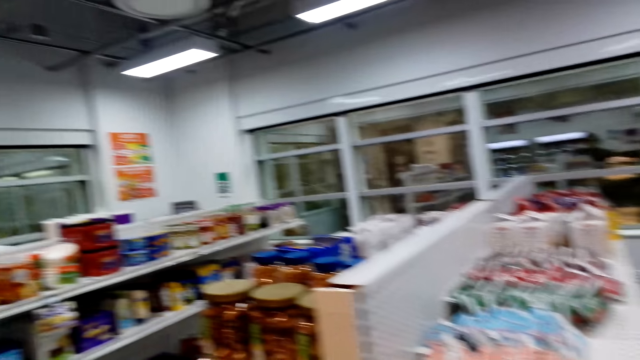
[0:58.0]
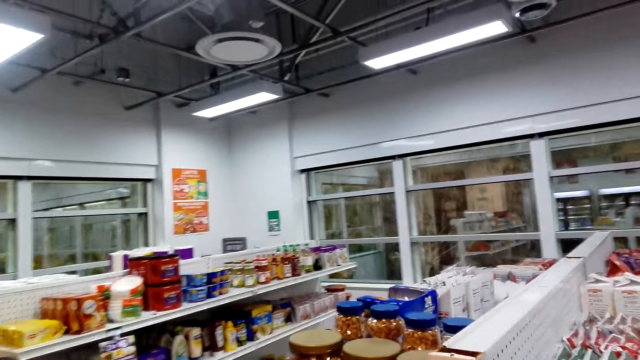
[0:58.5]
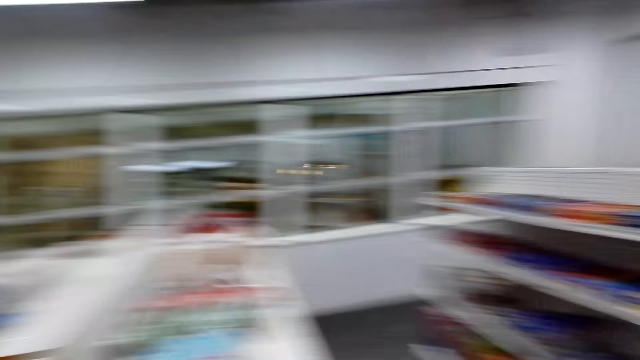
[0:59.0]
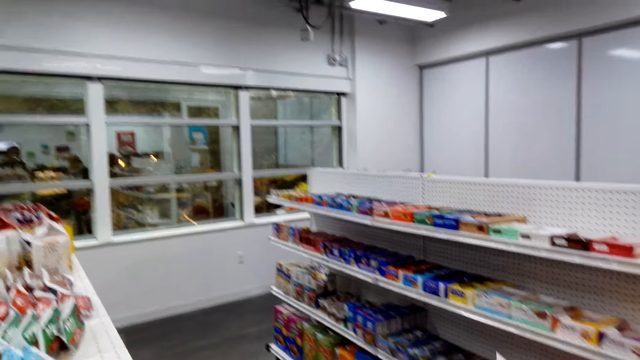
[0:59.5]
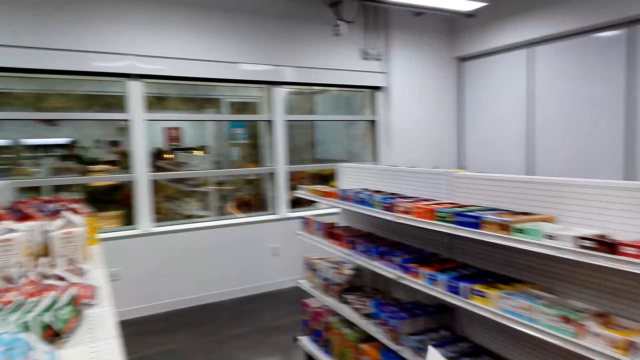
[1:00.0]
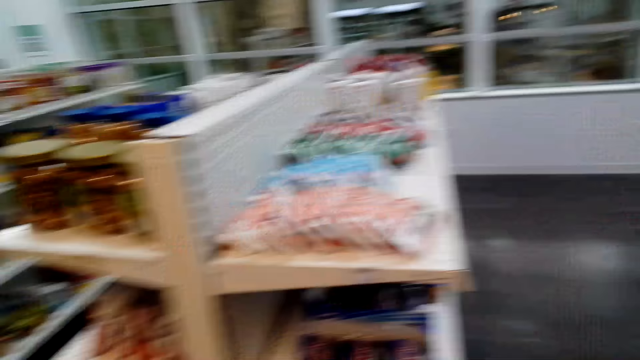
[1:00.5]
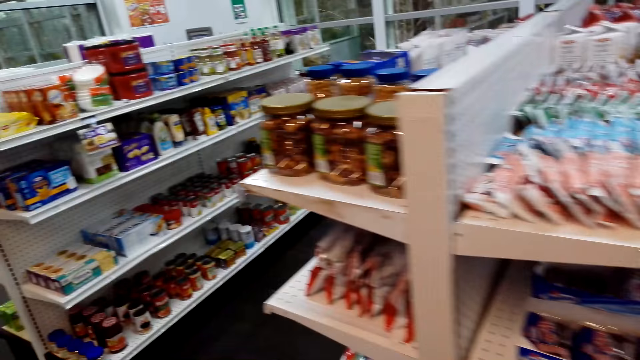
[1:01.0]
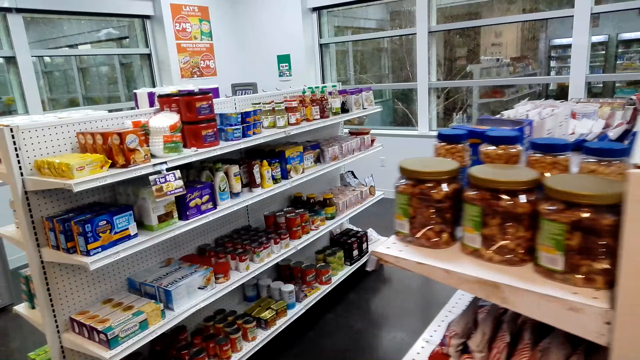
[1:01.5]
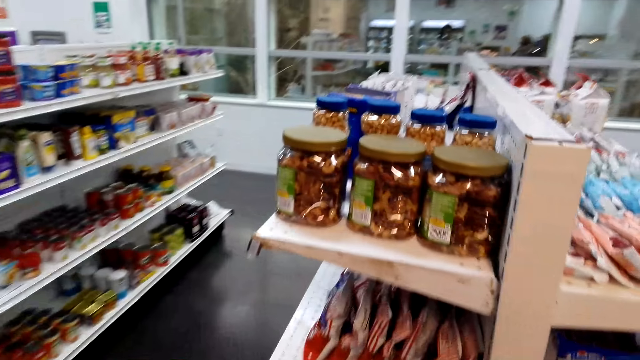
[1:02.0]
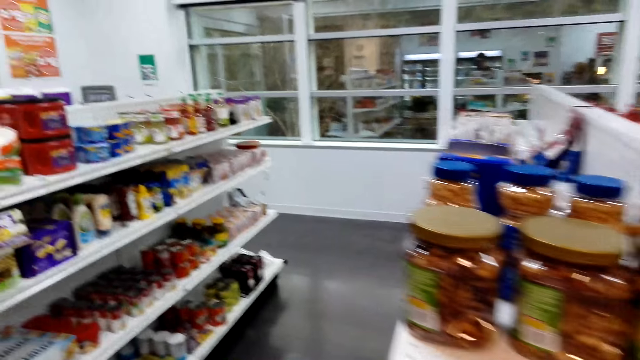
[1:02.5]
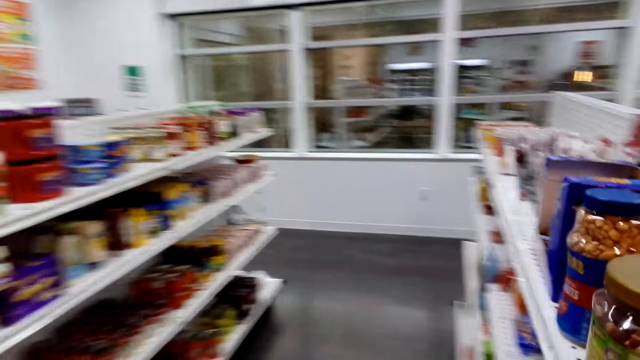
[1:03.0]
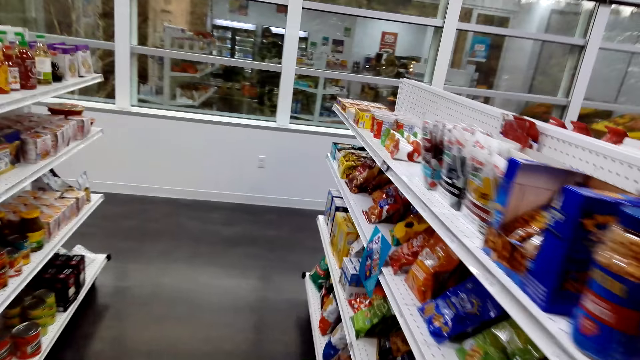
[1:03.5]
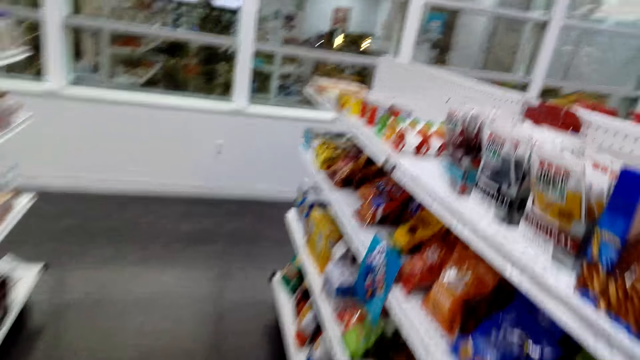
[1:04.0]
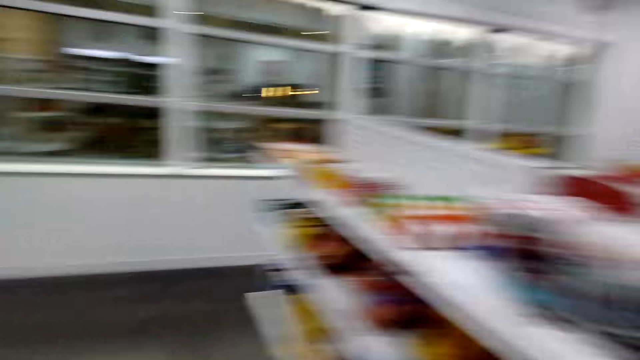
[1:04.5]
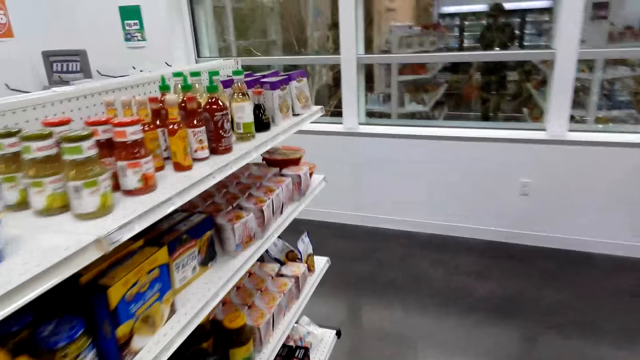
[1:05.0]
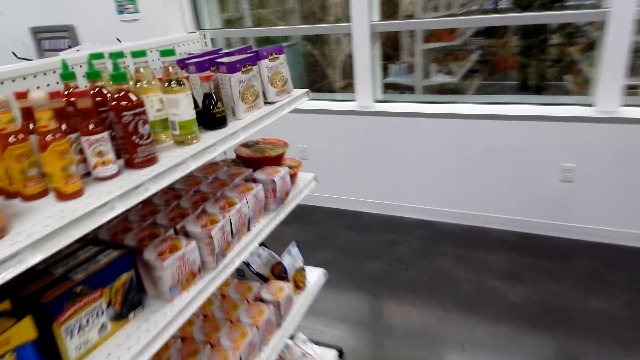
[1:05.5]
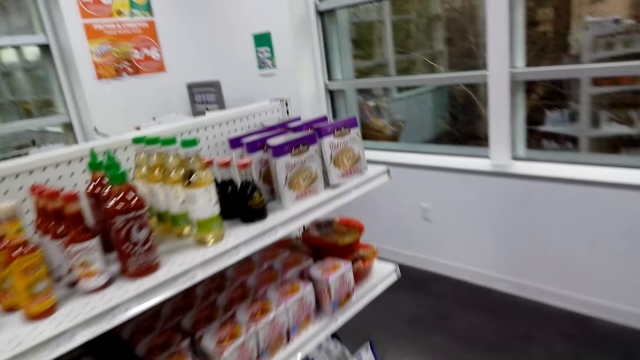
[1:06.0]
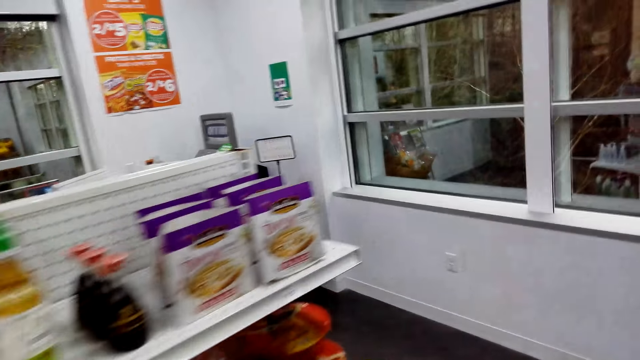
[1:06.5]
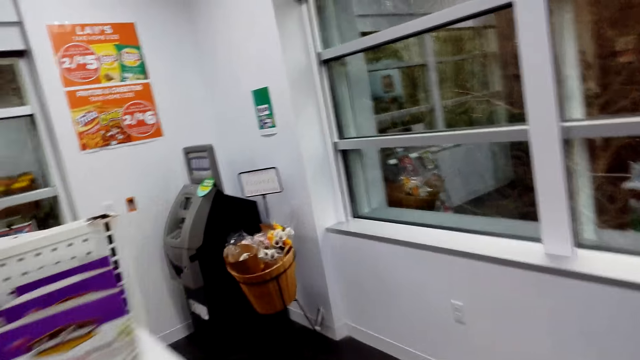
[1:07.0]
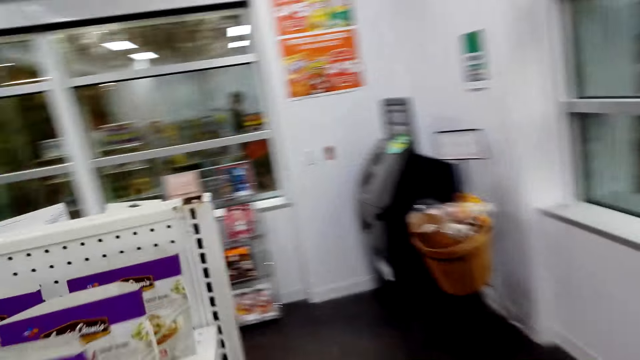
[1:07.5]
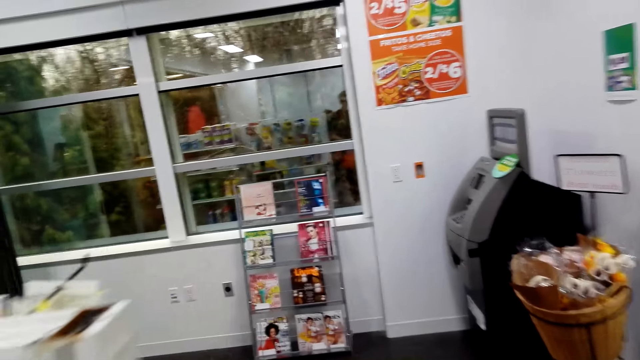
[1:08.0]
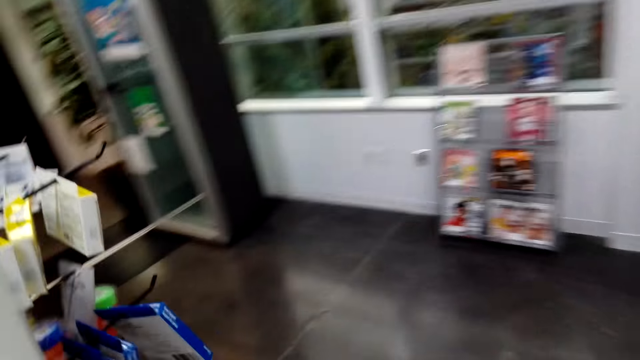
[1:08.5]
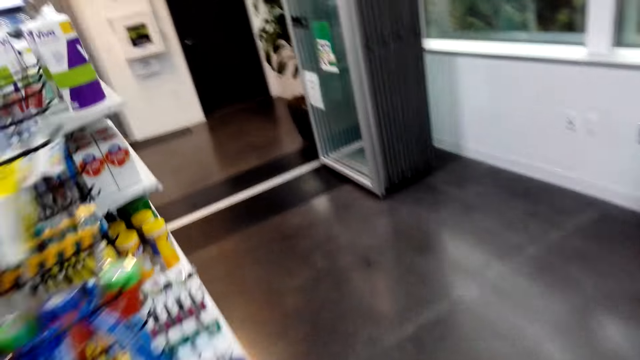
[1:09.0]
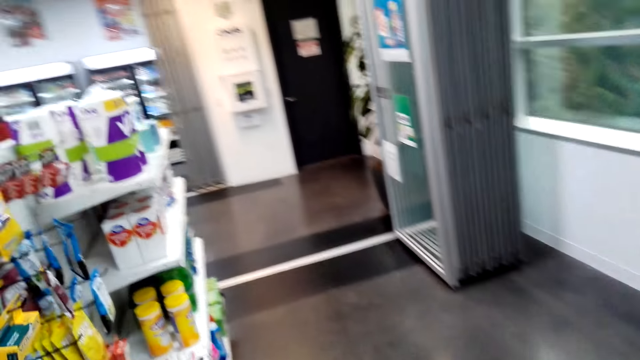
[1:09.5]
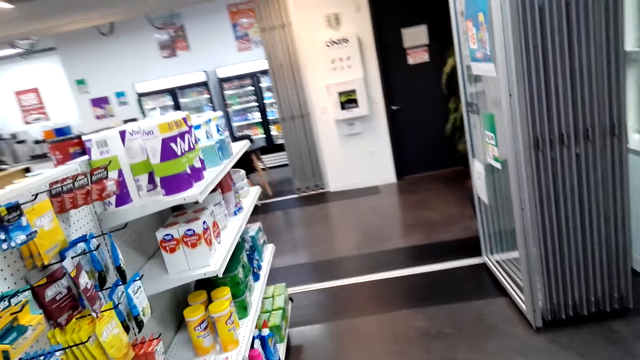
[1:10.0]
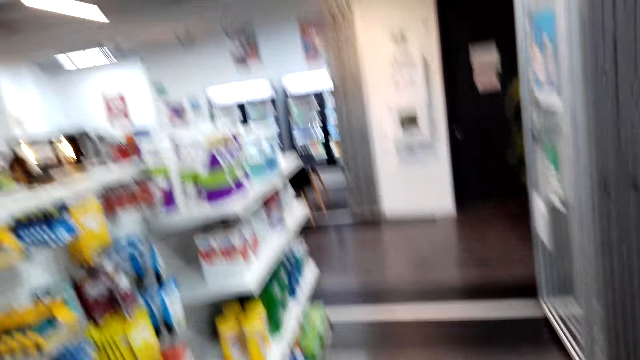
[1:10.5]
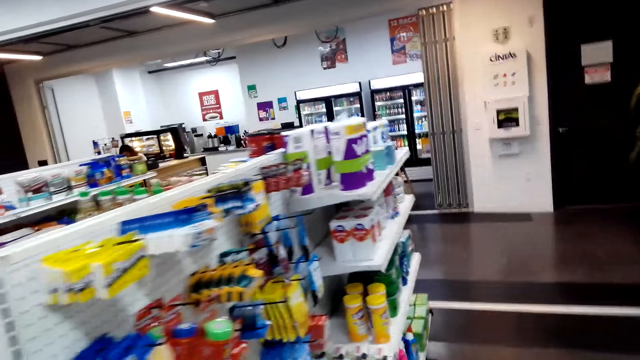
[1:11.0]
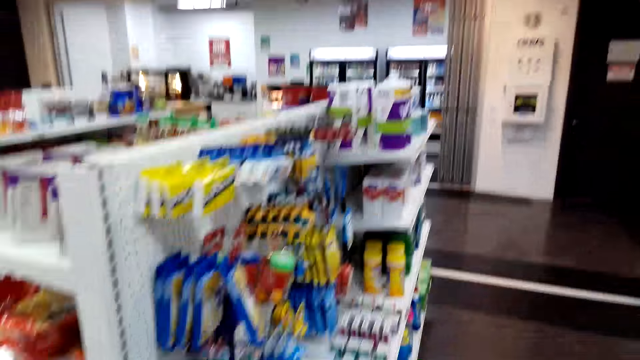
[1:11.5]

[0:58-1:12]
The camera wearer looks at the items on the shelves and converses with a woman. They walk around the shelves. They walk to the noodles and sauce aisle. They look at items on the shelf. They walk to another aisle. They look at items on display.

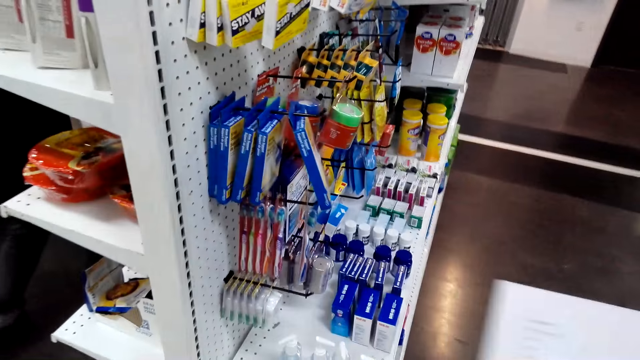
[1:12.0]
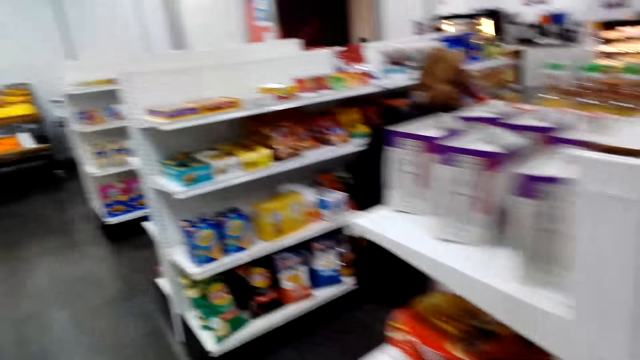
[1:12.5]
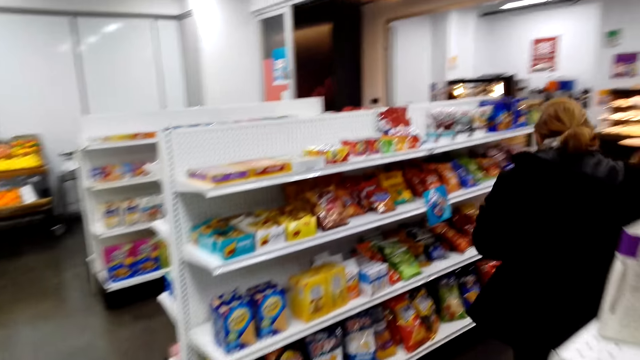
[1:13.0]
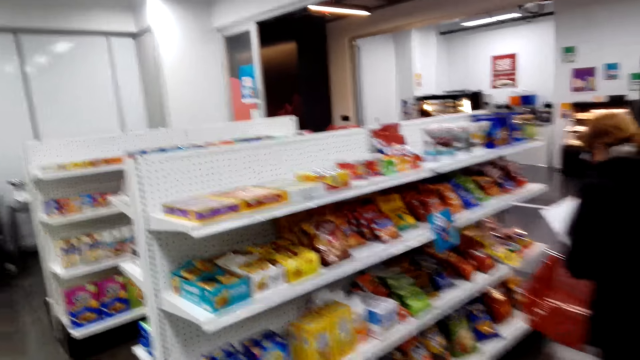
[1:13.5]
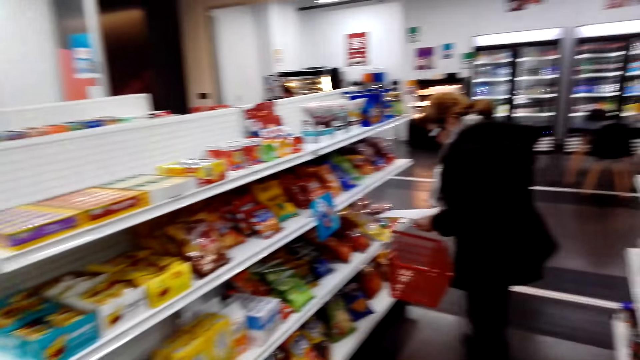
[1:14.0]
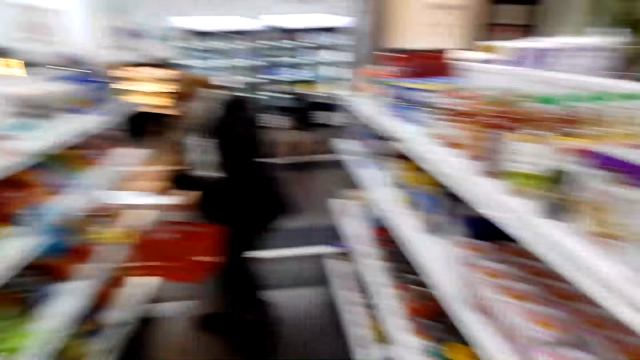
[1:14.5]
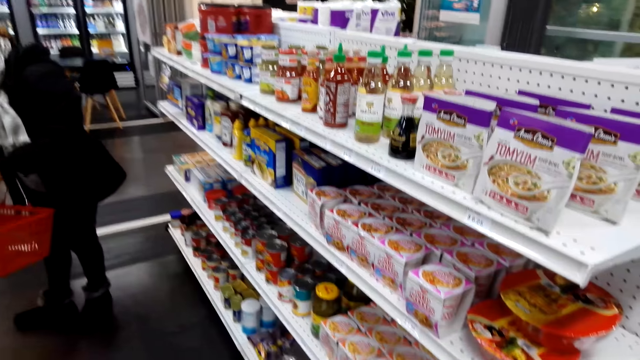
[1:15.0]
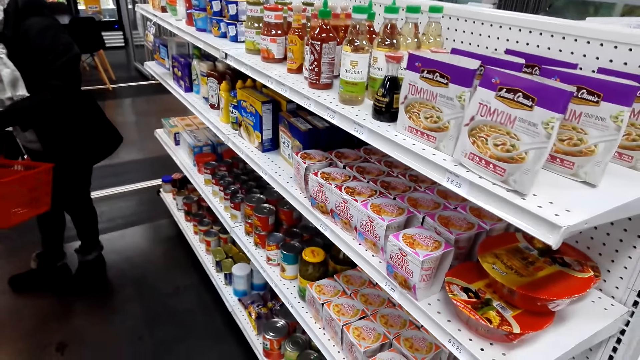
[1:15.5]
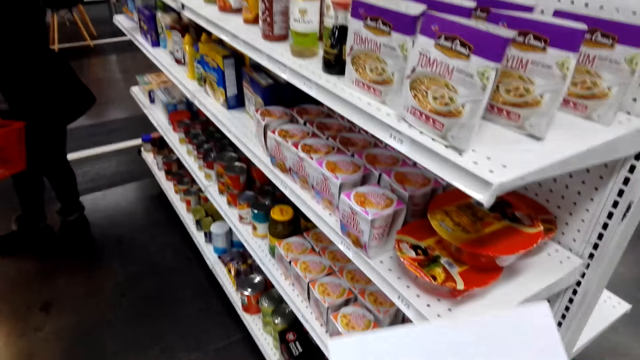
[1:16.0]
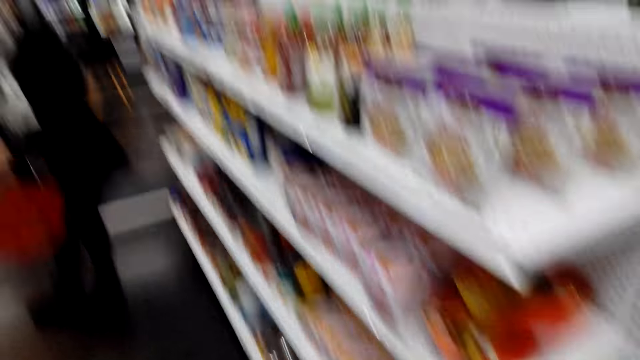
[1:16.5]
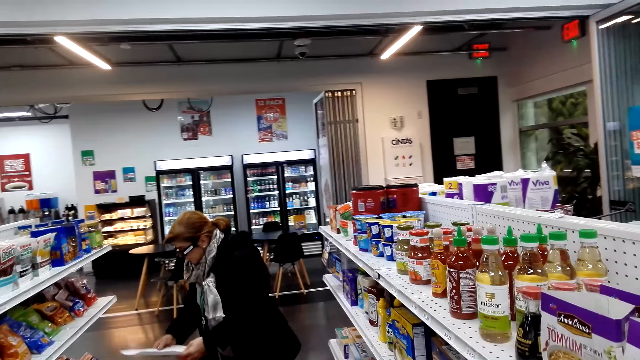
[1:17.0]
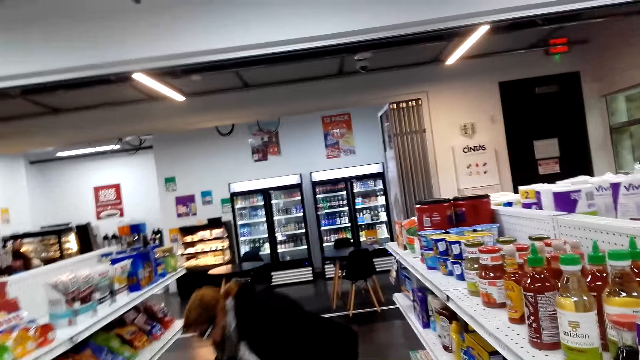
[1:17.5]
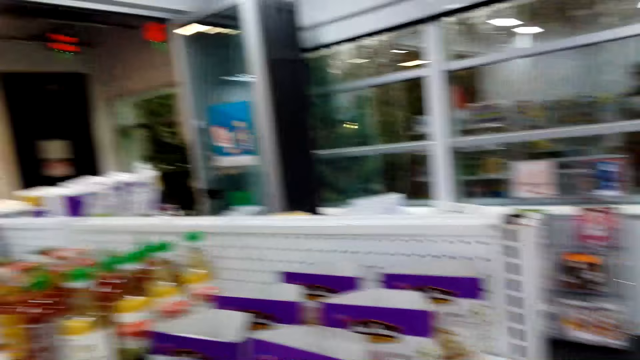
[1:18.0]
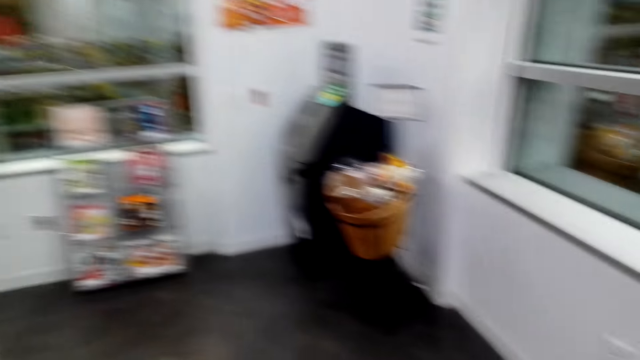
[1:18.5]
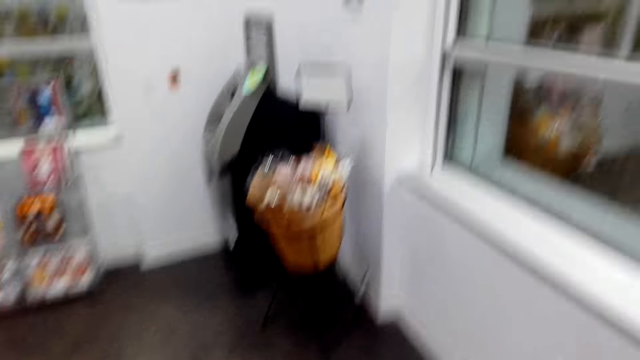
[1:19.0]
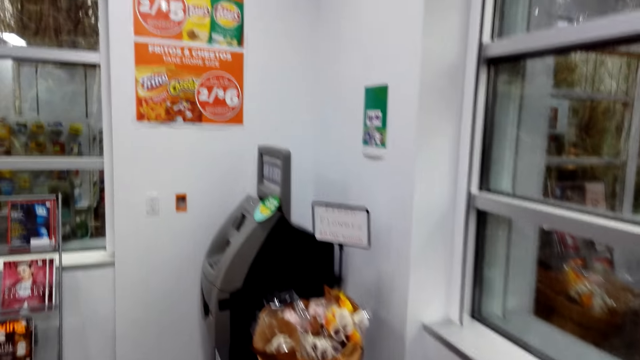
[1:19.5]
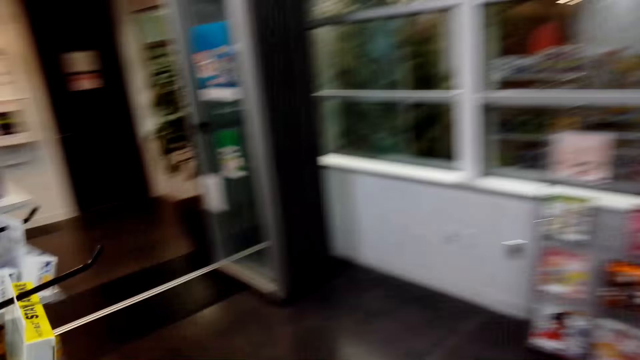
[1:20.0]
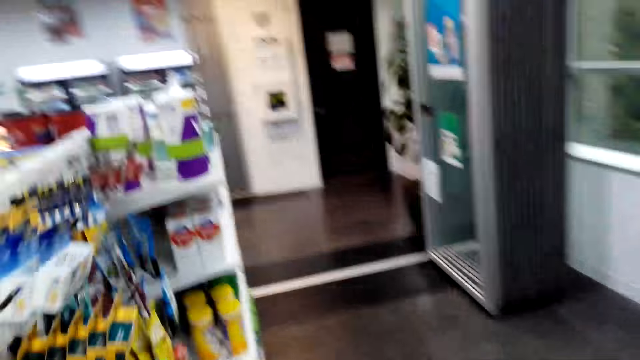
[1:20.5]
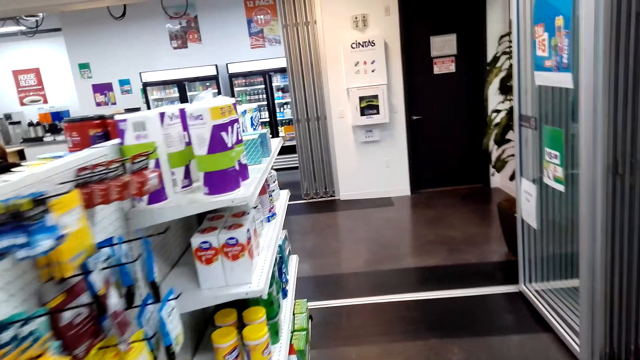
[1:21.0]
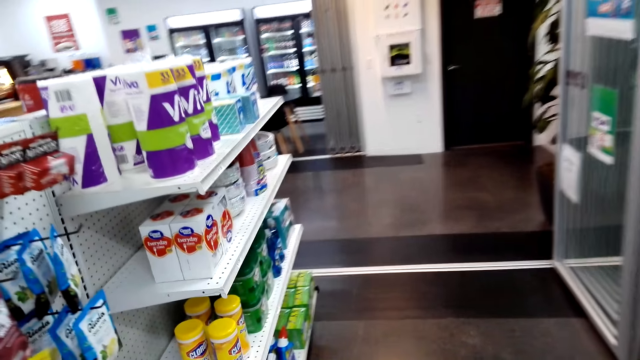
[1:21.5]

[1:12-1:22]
The camera wearer walks to another aisle. A woman holds a printed paper and a shopping basket. The camera wearer looks at noodles on the shelf. They look at the printed paper. They talk to the woman. They turn around. They walk on the last aisle.
